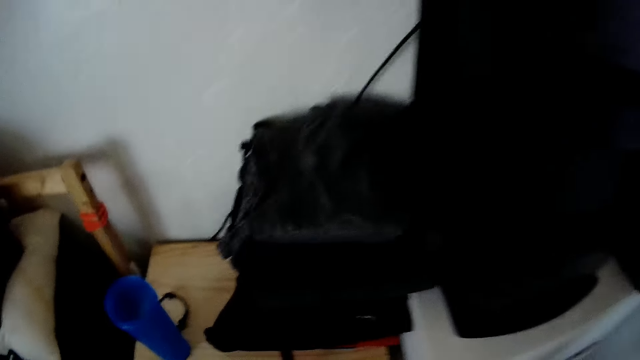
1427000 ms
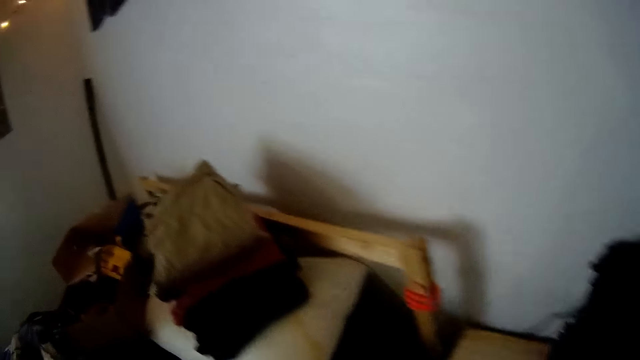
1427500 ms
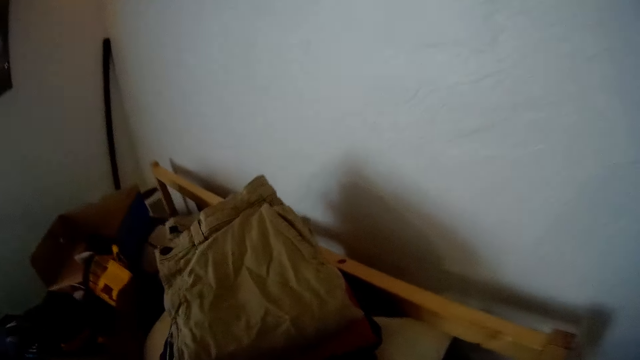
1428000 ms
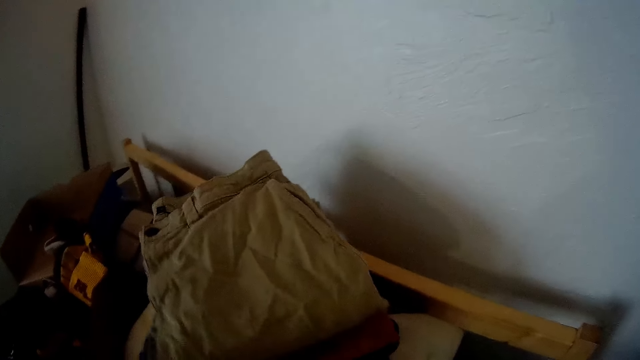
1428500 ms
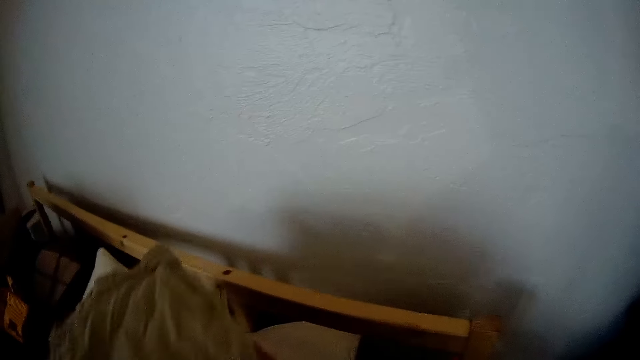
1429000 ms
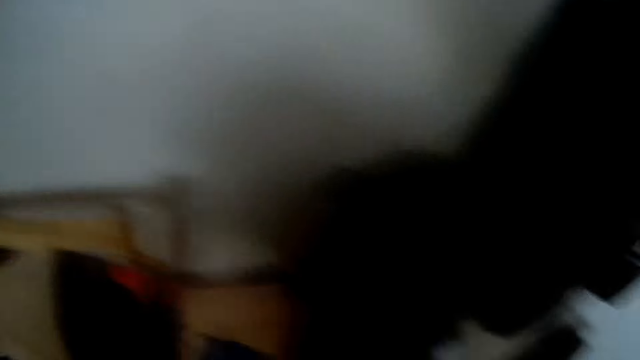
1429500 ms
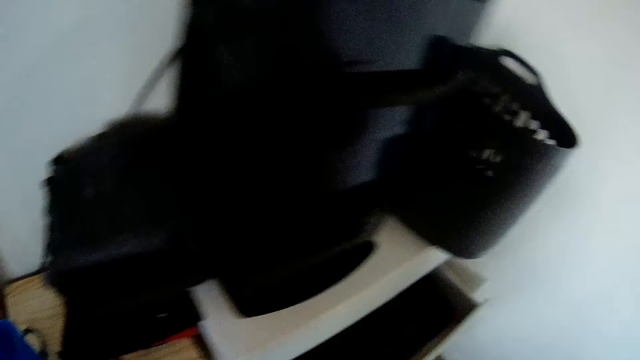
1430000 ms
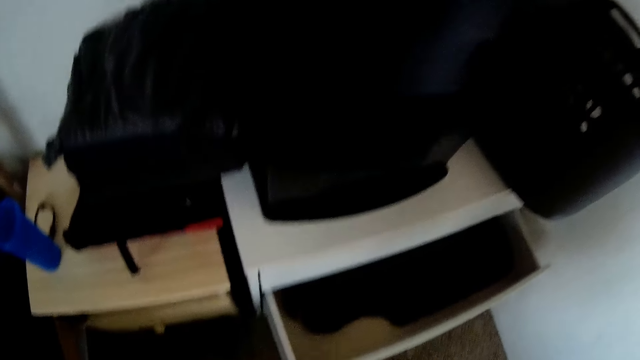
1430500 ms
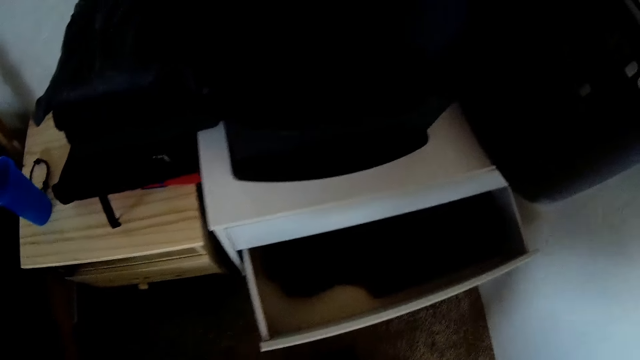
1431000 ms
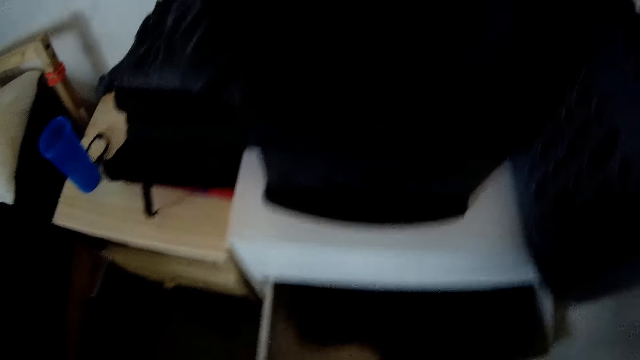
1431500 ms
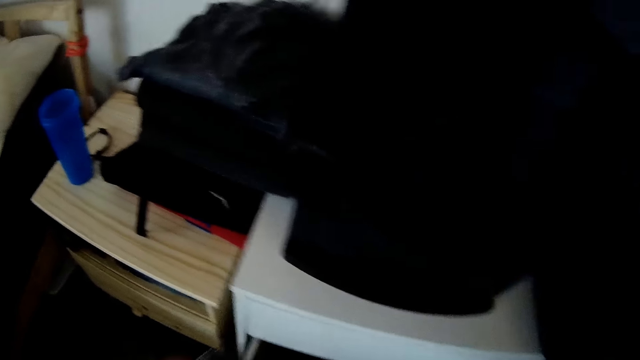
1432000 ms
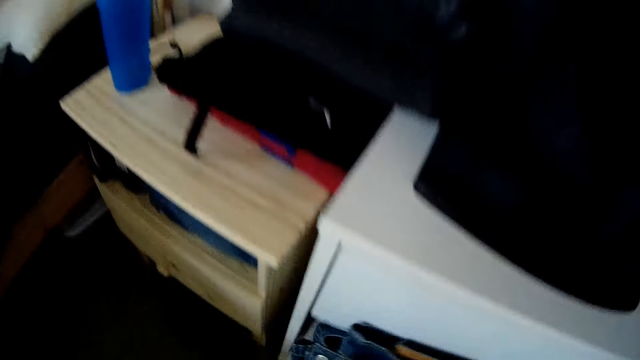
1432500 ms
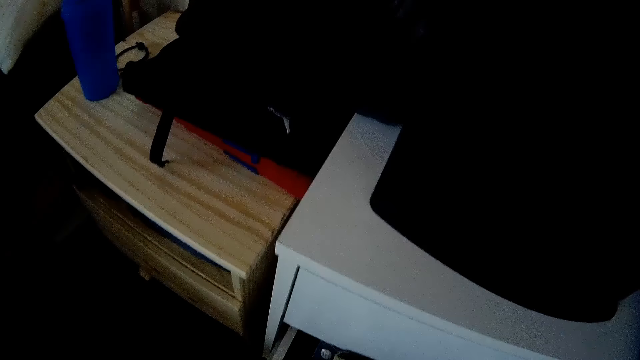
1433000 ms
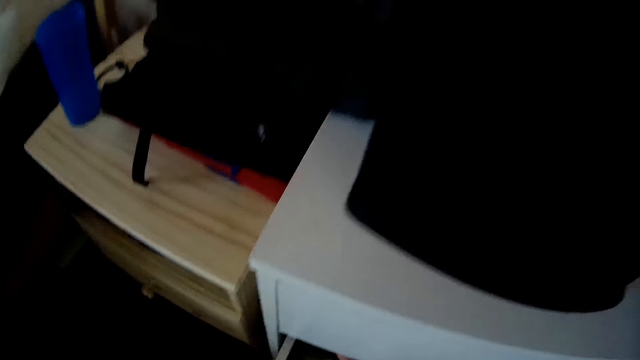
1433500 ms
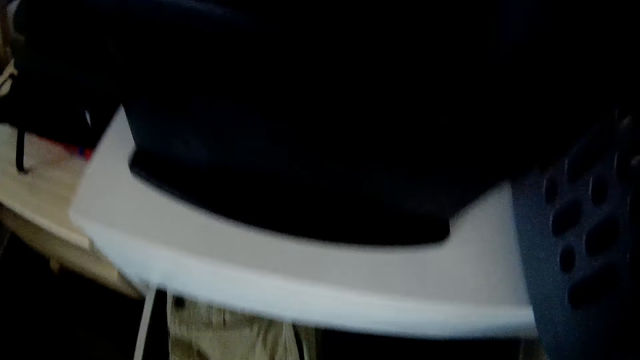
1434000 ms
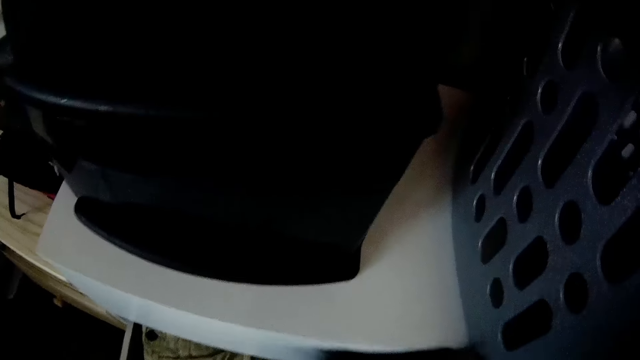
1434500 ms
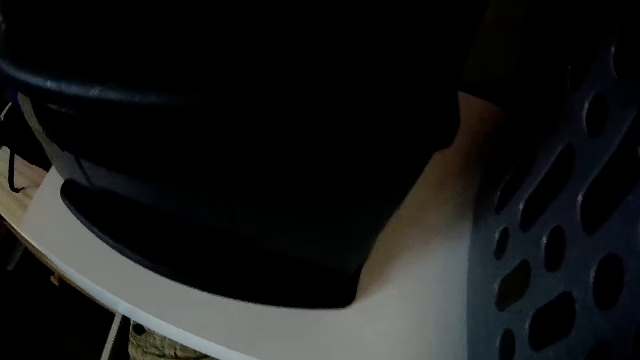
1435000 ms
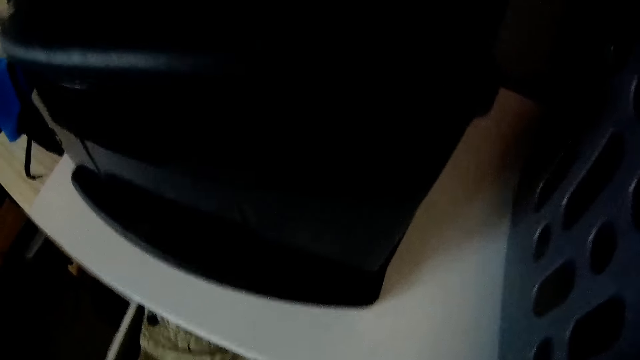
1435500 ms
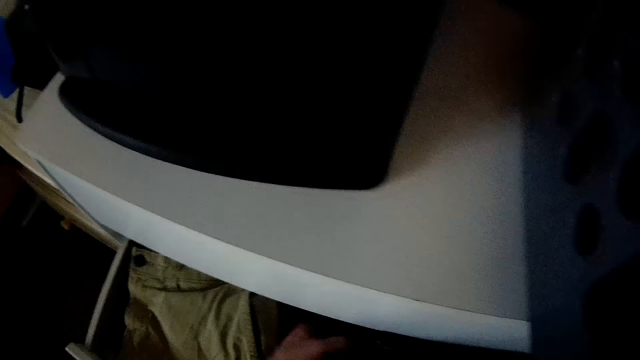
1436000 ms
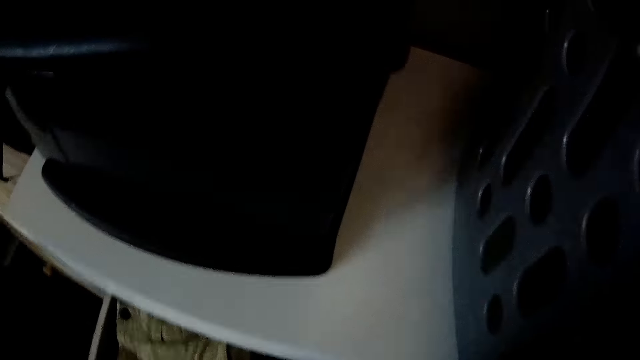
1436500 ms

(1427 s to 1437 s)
The camera wearer picks up a piece of cloth, some folded trousers, from the bed with his left hand. He drops the piece of cloth into the white cabinet with his left hand.

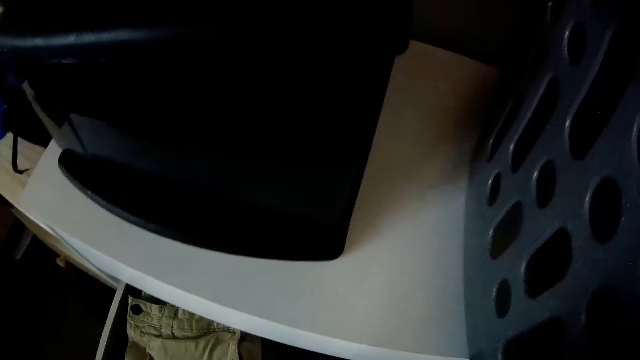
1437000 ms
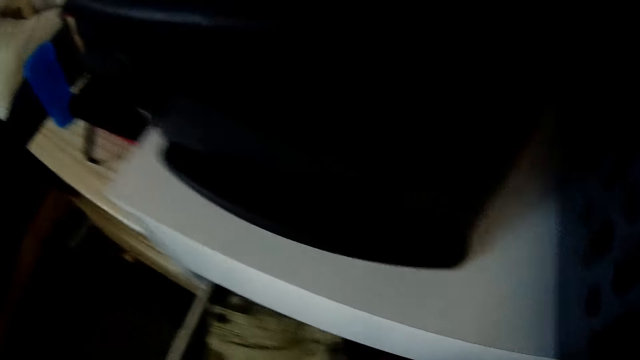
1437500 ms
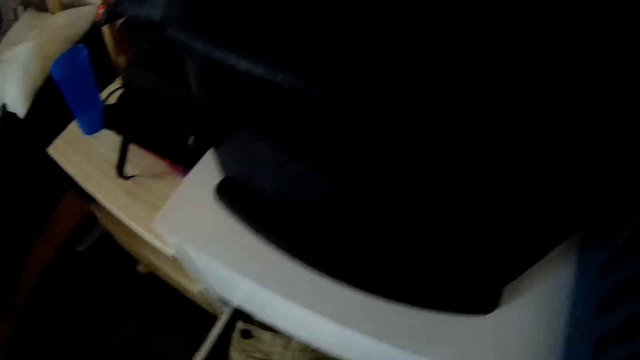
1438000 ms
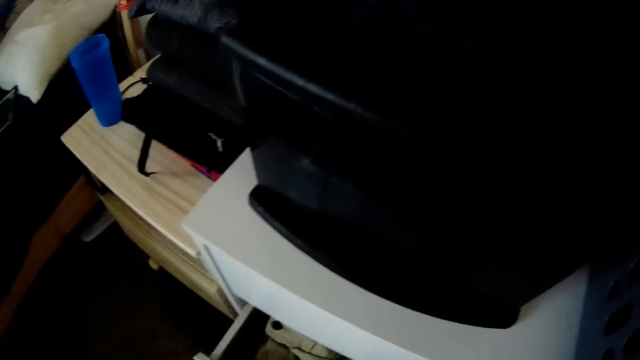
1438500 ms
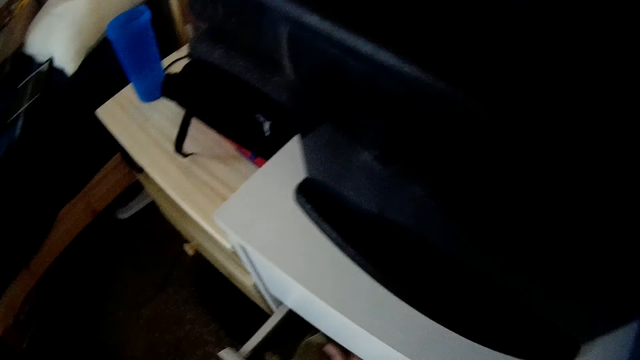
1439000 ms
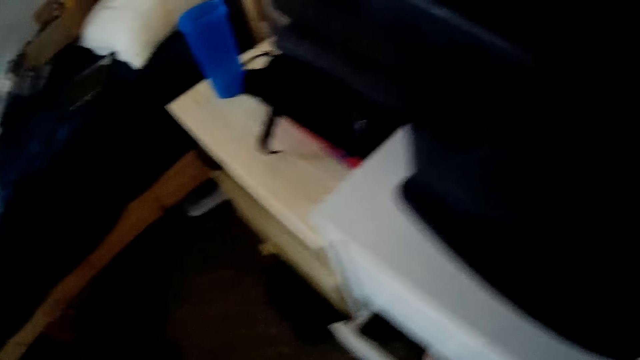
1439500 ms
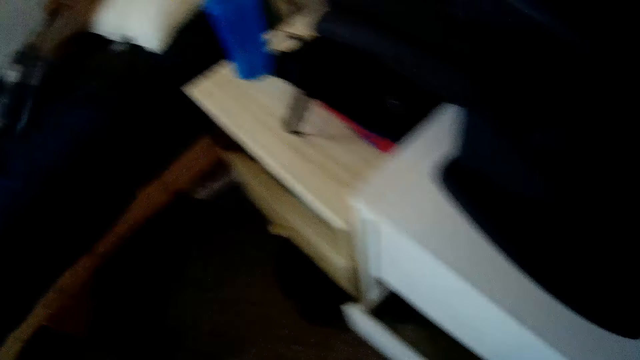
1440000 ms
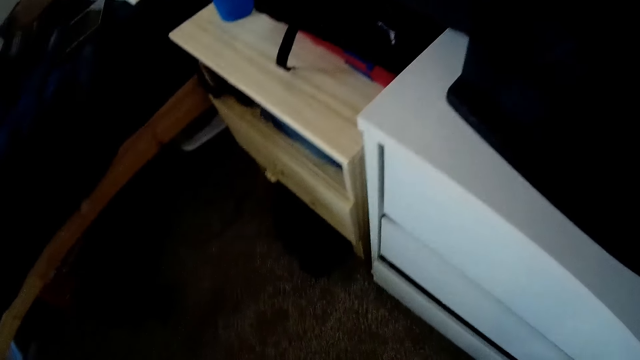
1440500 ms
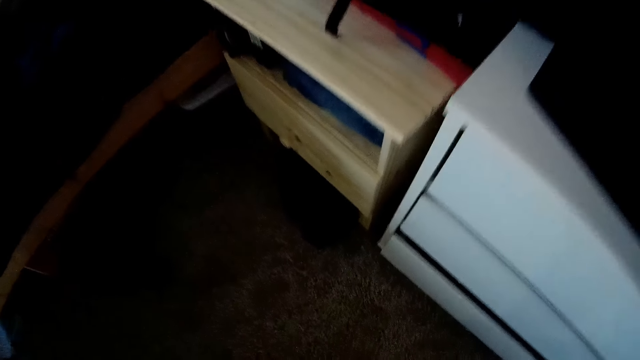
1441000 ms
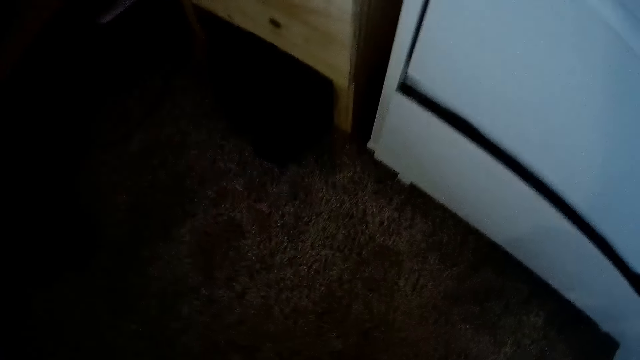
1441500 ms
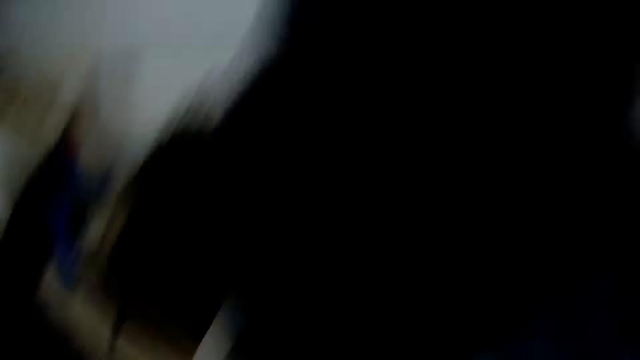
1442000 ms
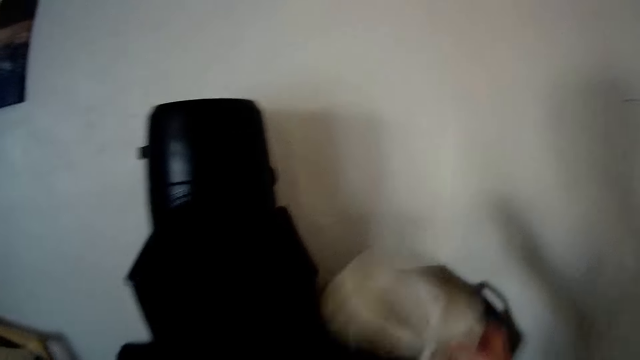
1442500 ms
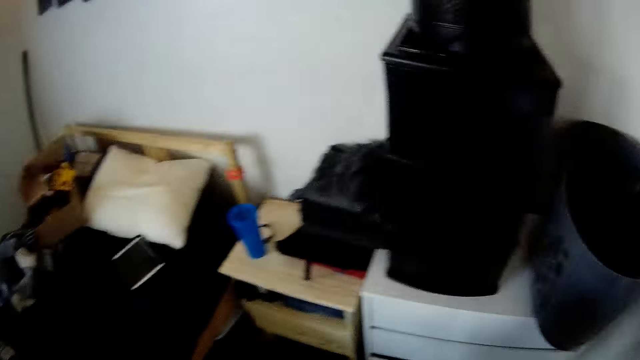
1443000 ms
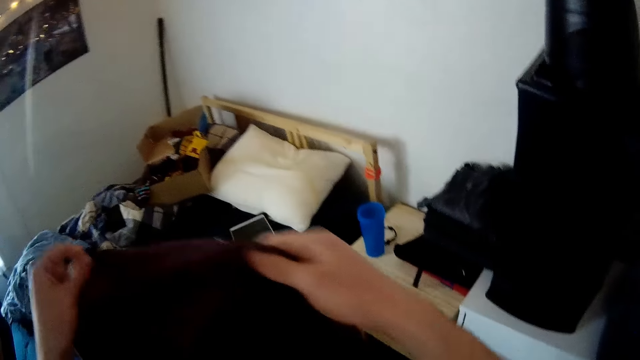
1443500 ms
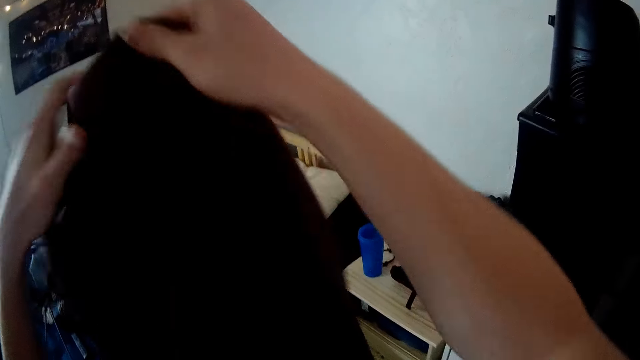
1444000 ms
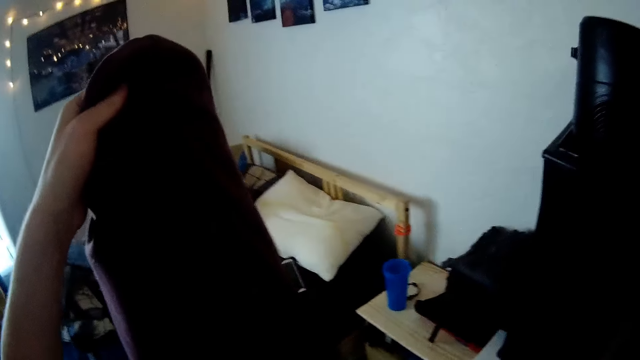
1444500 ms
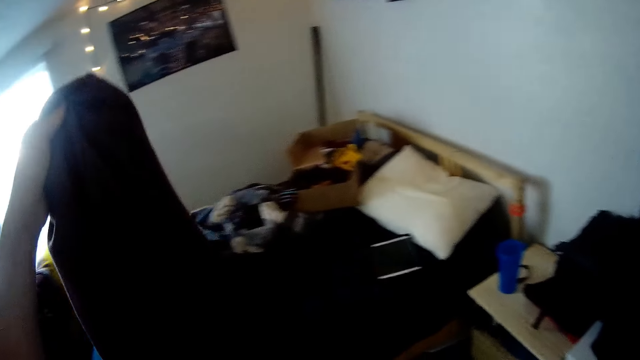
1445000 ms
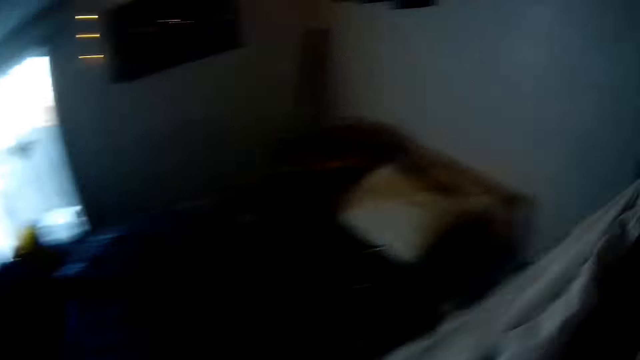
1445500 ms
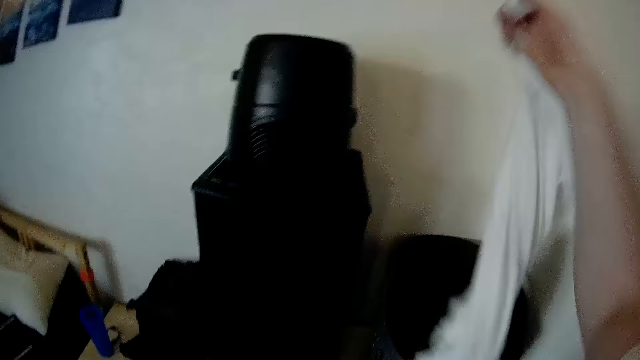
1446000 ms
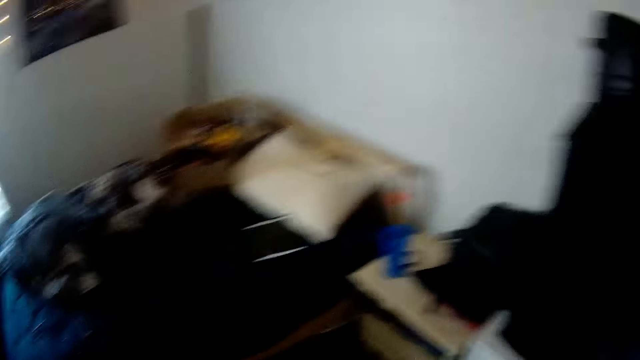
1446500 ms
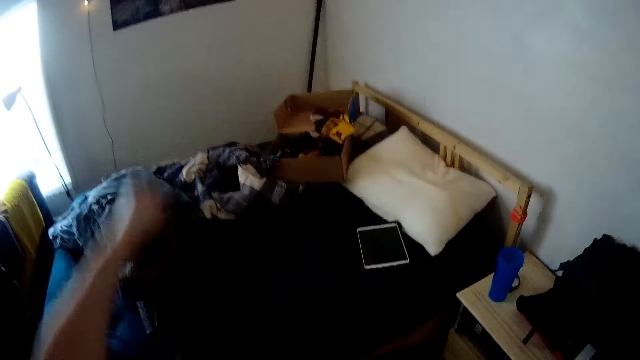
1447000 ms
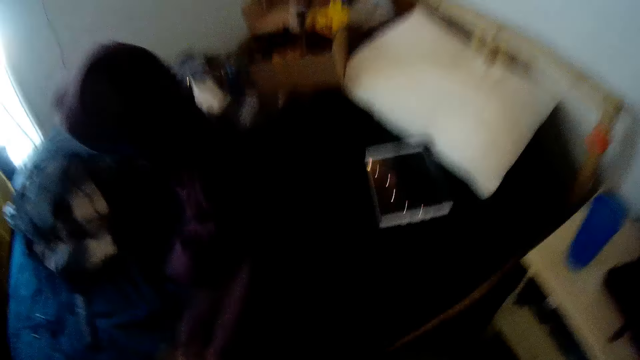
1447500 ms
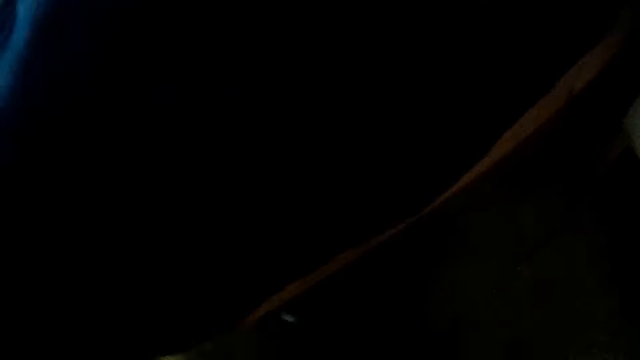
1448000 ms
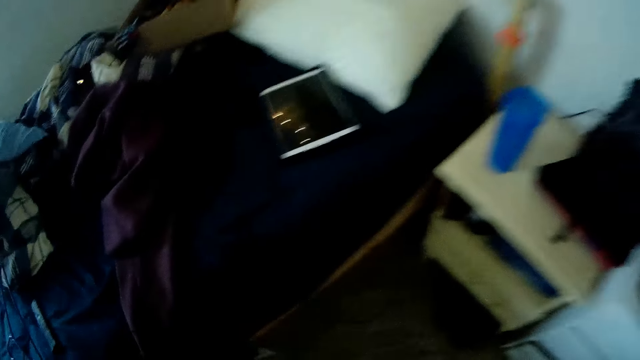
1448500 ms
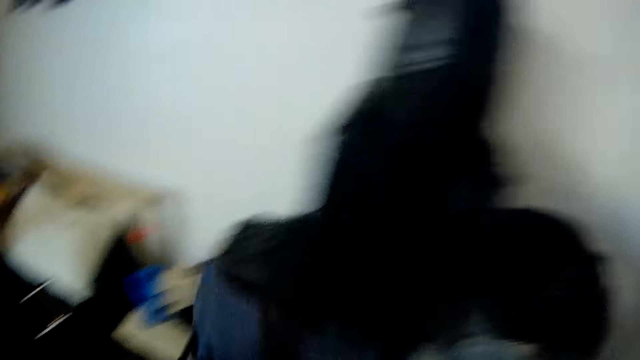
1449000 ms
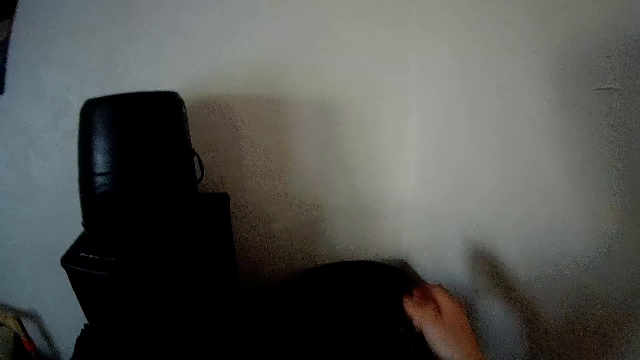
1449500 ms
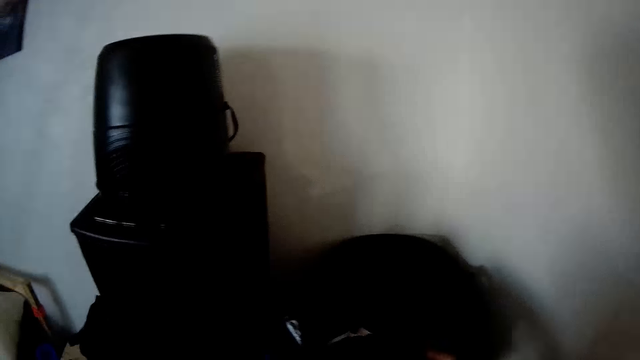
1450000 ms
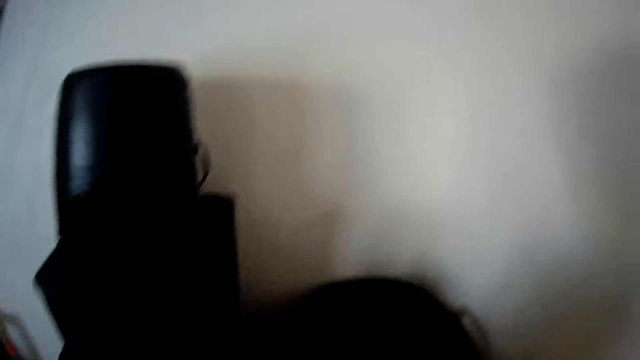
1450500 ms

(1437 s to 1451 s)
The camera wearer closes the white cabinet with his left hand. He drops a piece of cloth into the basket on the white cabinet with his right hand. He holds a piece of red cloth with both hands. He puts the cloth on the bed. He holds a piece of cloth with his right hand and drops the piece of cloth into the basket with his right hand. He drops the piece of red cloth on the bed with his left hand. He picks up a piece of cloth from the floor with his right hand and drops the piece of cloth into the basket with his right hand.
